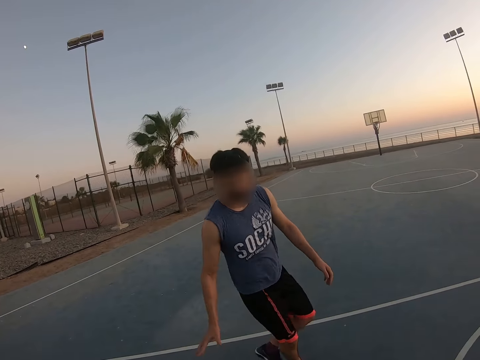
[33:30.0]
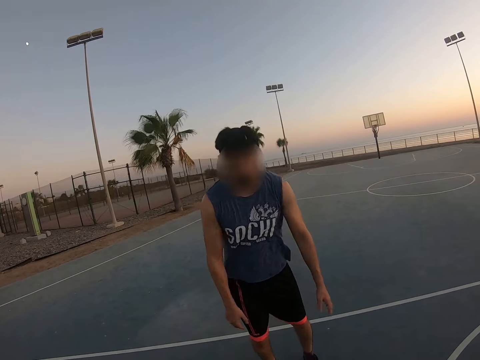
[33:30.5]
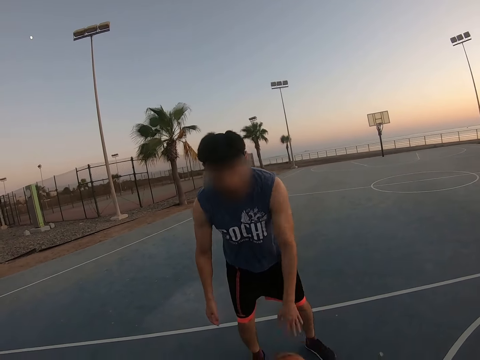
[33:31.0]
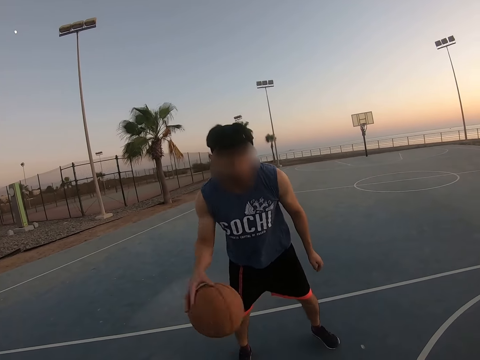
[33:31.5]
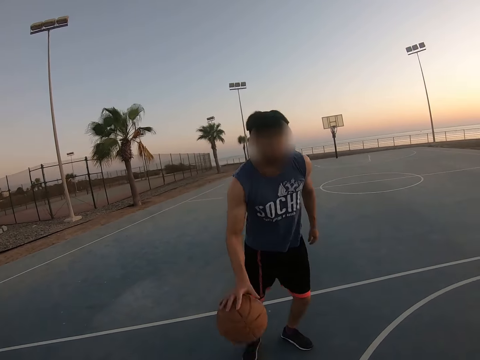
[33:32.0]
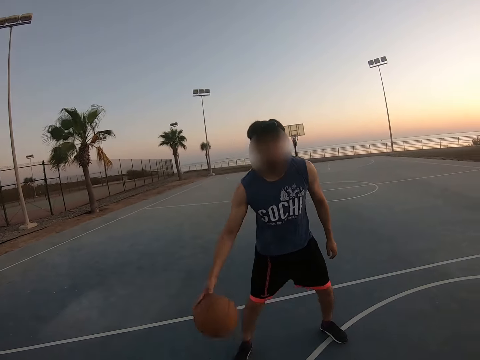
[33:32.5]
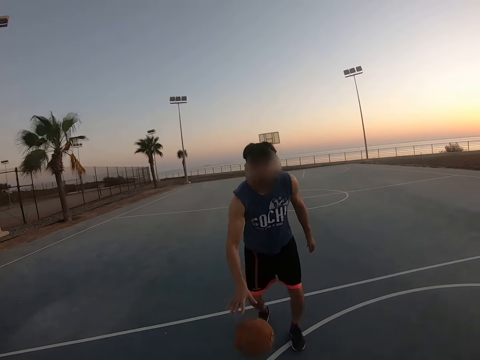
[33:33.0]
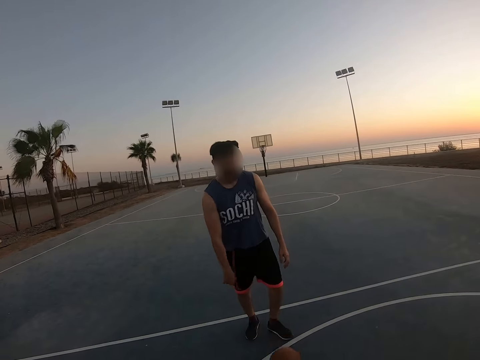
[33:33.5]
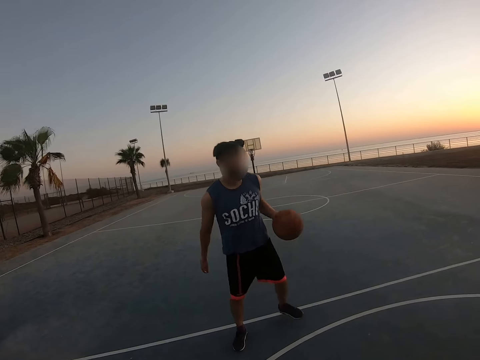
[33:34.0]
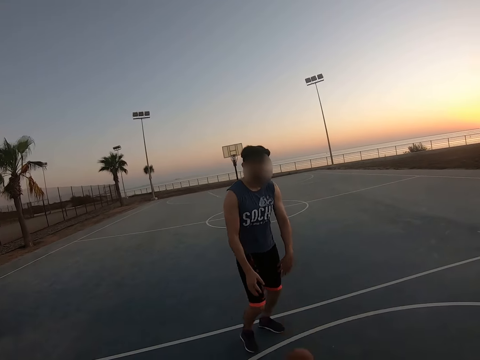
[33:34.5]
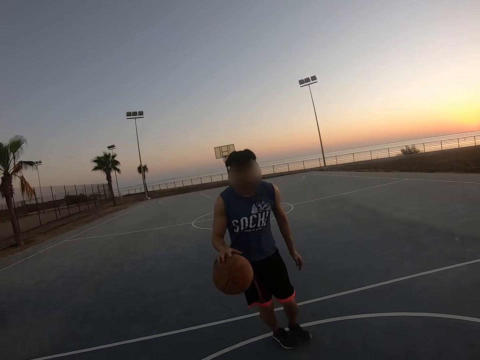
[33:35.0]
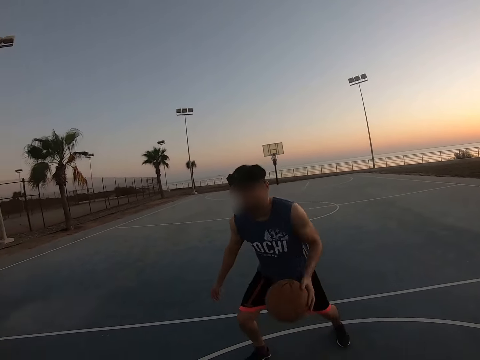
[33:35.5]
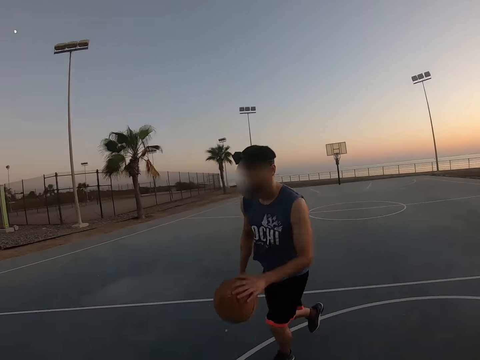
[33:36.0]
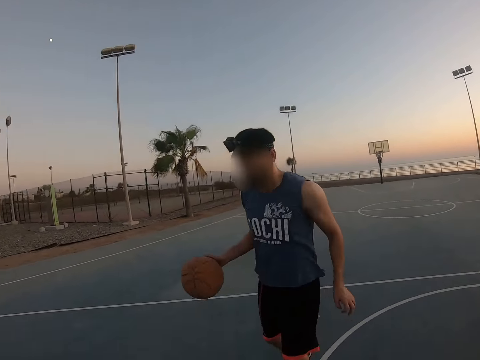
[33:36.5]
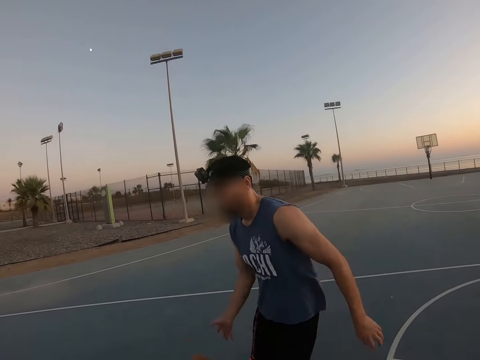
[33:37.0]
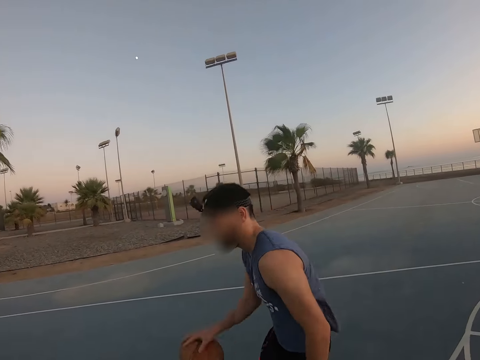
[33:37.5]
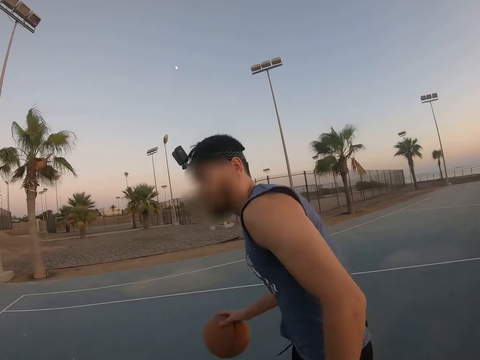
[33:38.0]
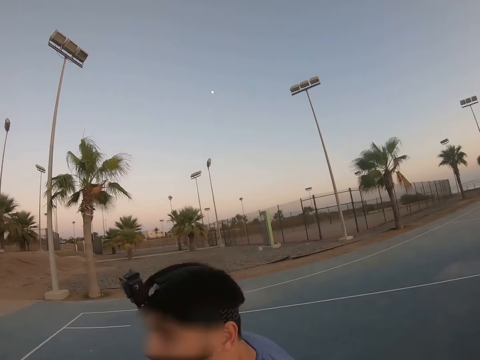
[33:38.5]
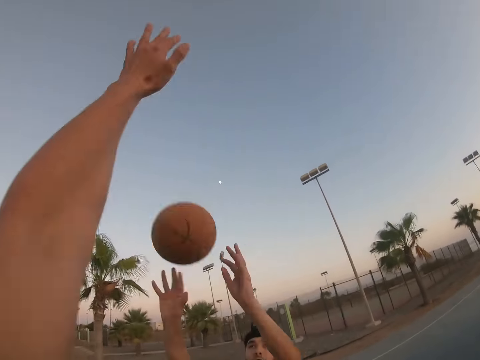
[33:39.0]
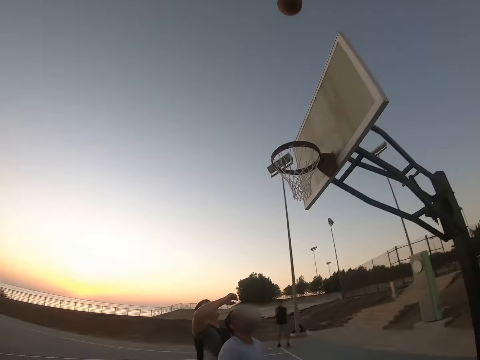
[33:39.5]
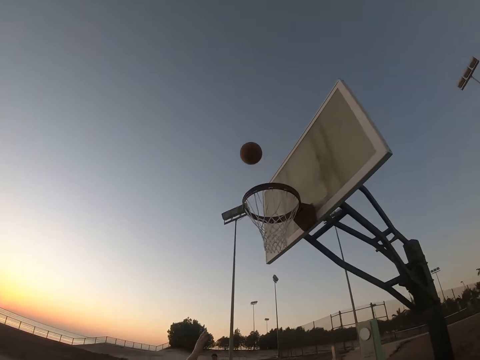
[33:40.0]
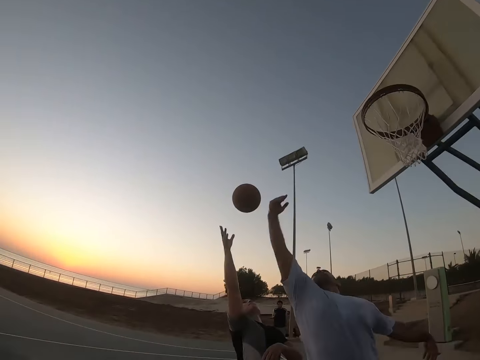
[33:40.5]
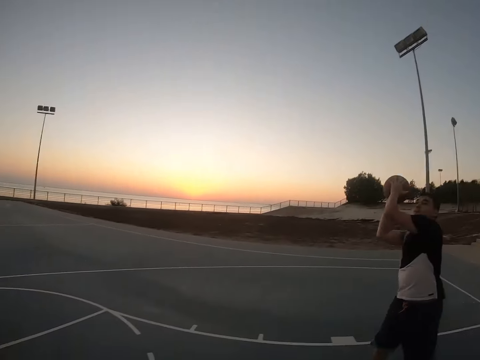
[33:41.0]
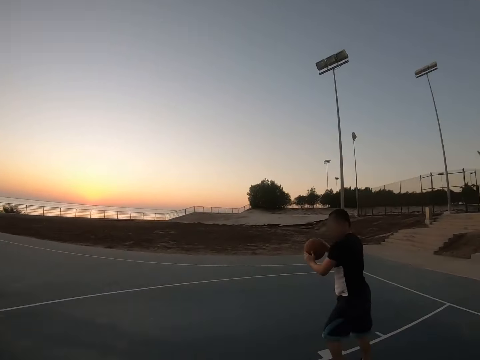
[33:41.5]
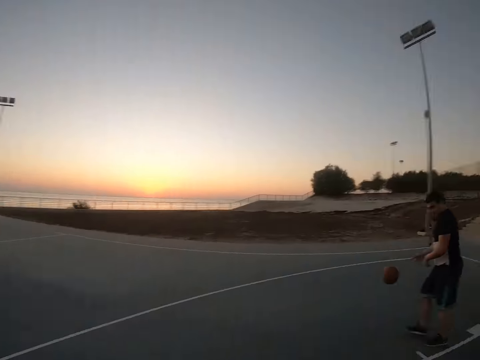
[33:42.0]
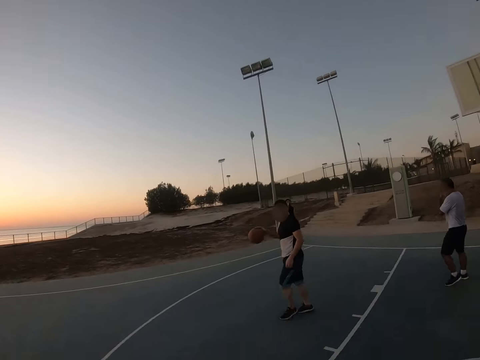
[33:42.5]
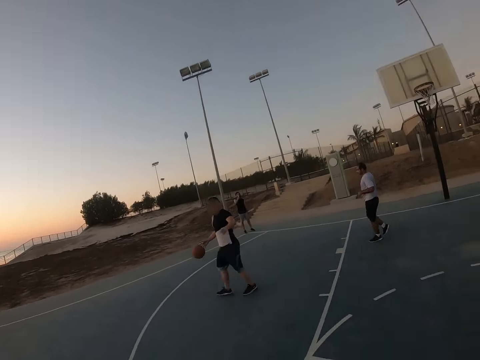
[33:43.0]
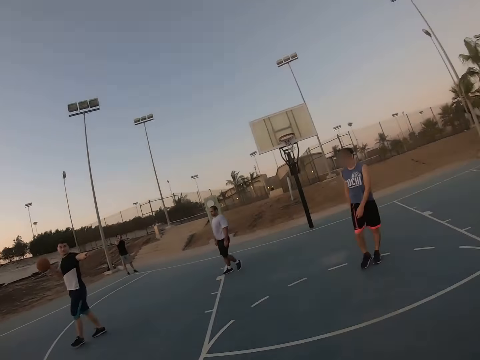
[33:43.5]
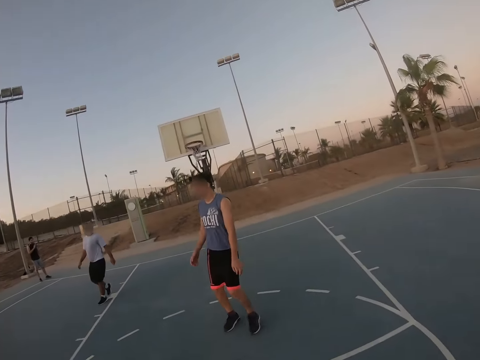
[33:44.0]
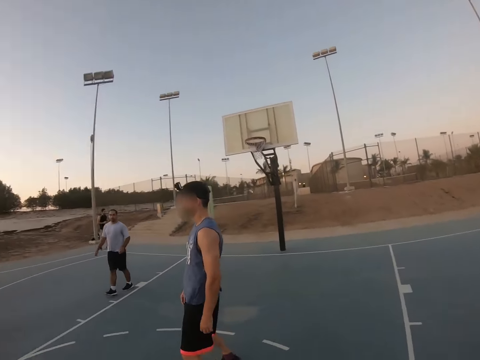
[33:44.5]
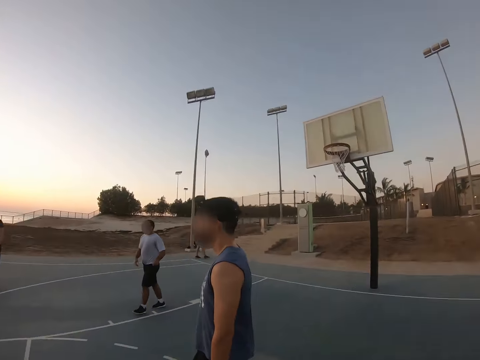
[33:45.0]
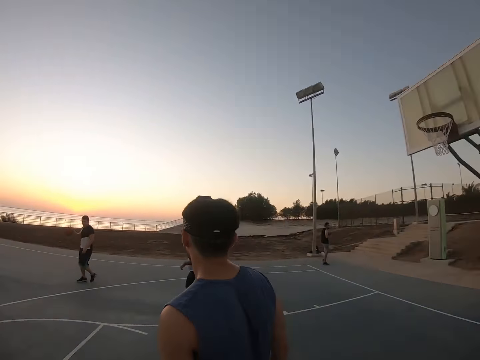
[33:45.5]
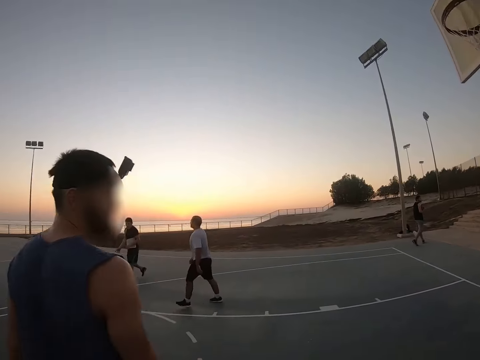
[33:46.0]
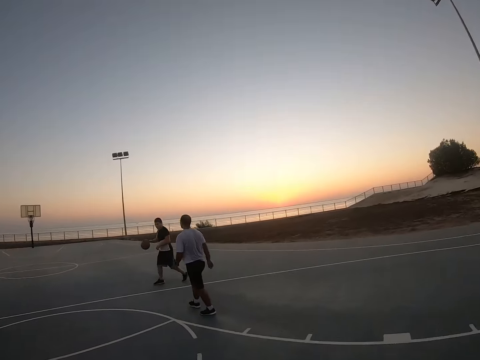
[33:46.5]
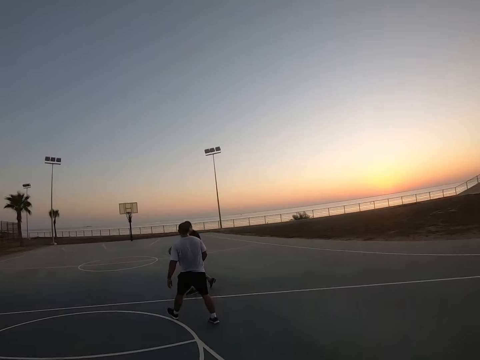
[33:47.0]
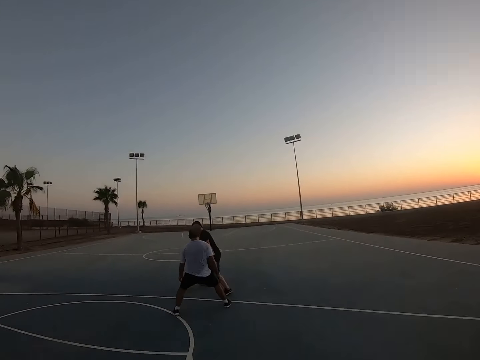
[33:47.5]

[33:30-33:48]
A man throws the ball to the field goal. Another man catches the ball, picks up the ball and bounces the ball. The camera wearer walks around.

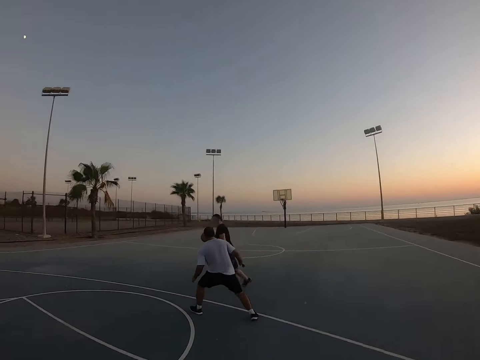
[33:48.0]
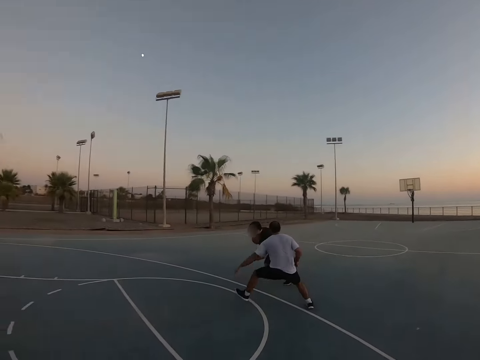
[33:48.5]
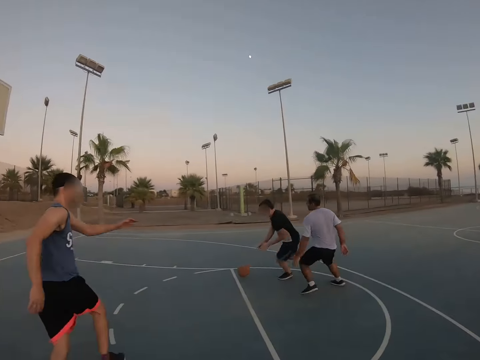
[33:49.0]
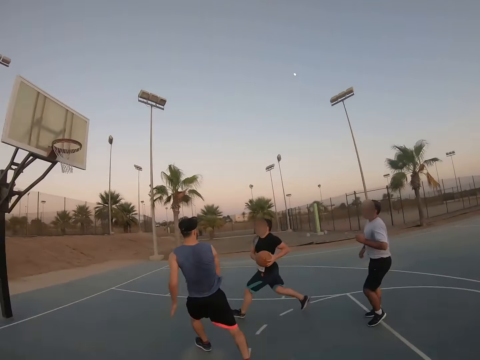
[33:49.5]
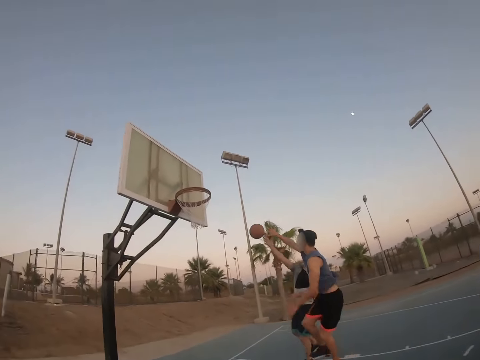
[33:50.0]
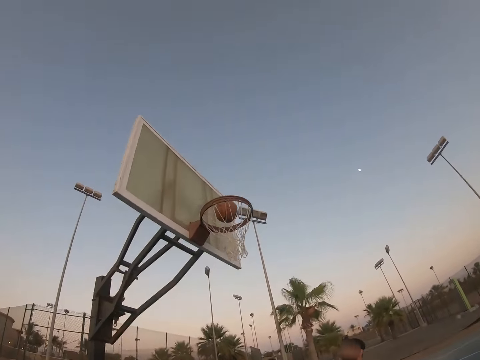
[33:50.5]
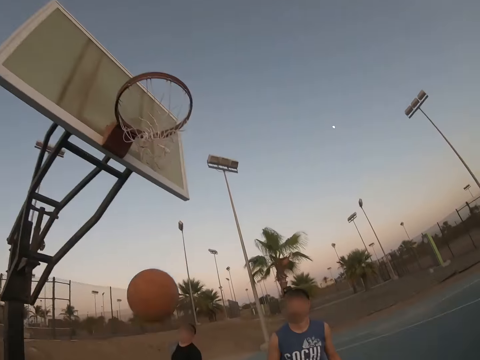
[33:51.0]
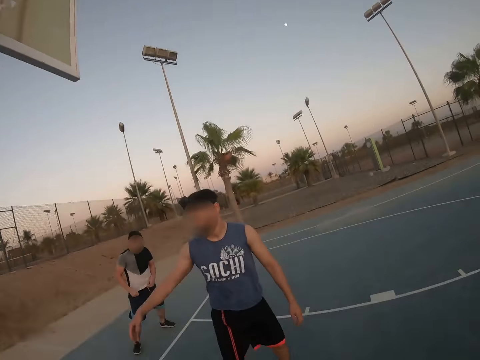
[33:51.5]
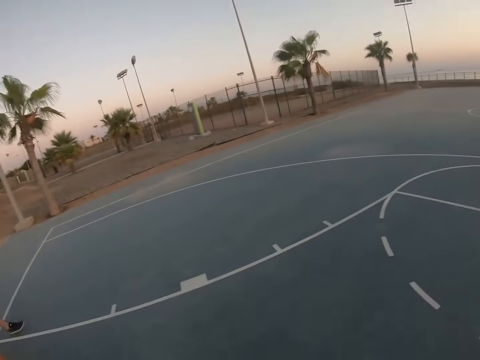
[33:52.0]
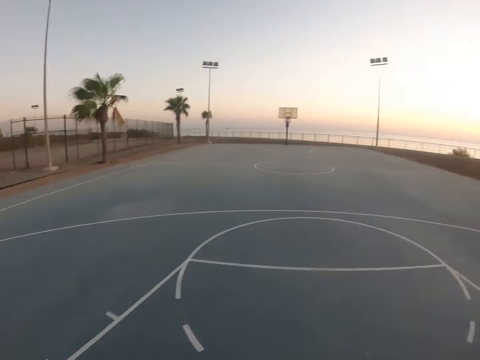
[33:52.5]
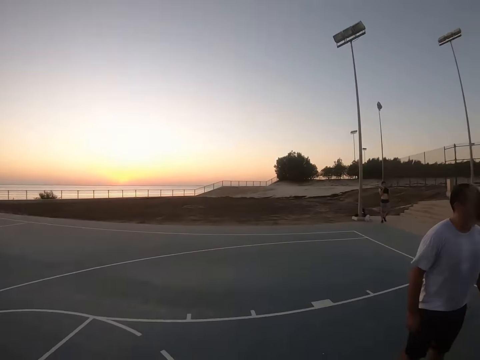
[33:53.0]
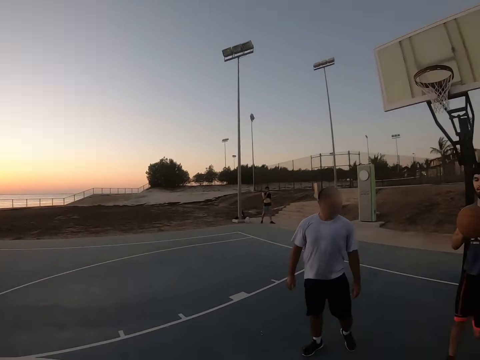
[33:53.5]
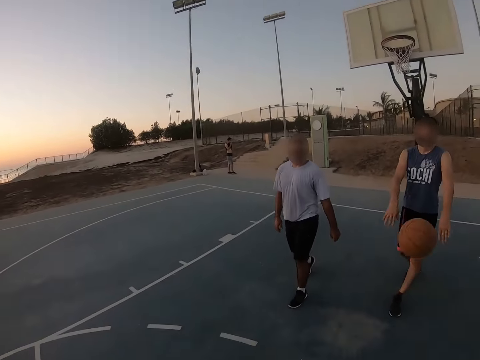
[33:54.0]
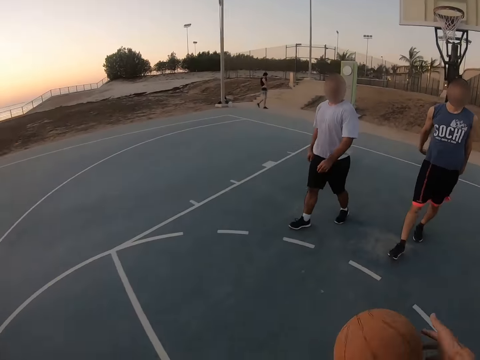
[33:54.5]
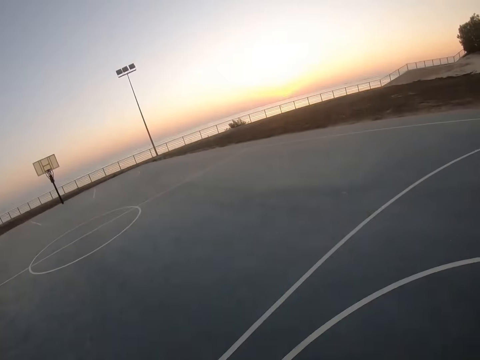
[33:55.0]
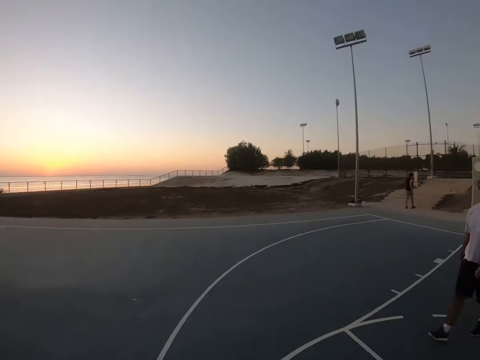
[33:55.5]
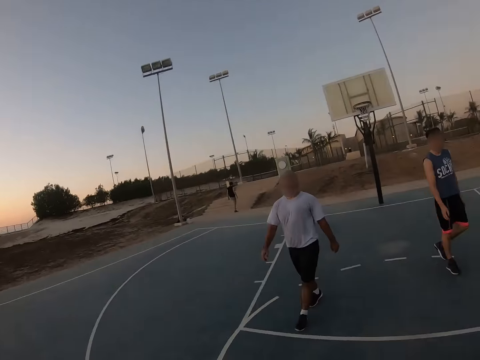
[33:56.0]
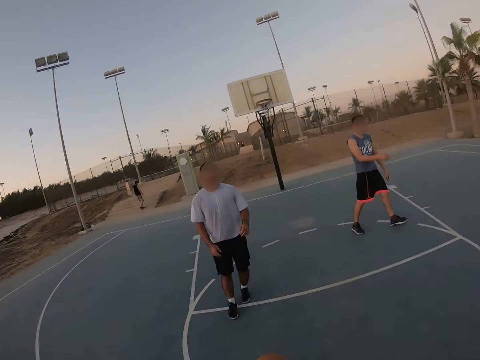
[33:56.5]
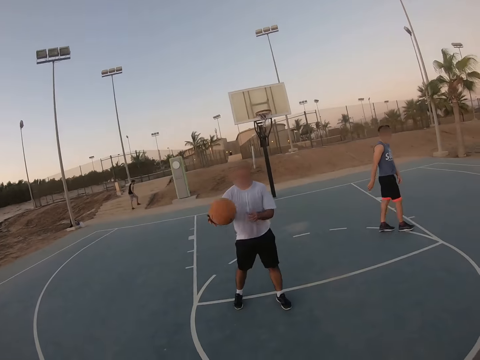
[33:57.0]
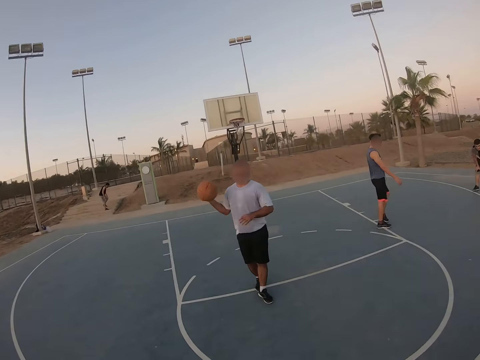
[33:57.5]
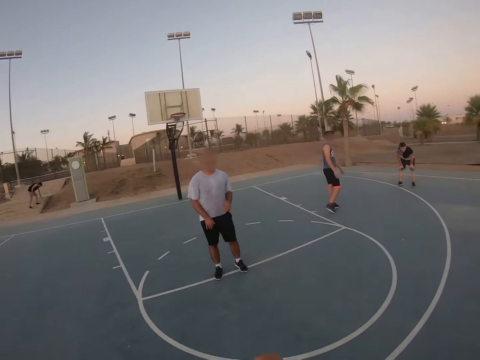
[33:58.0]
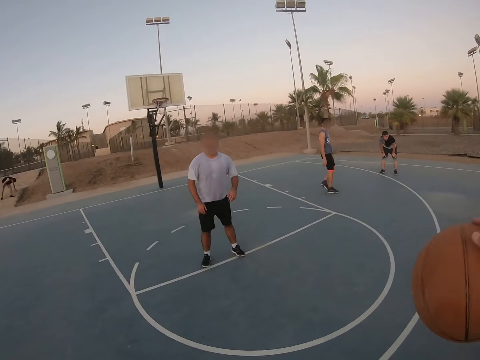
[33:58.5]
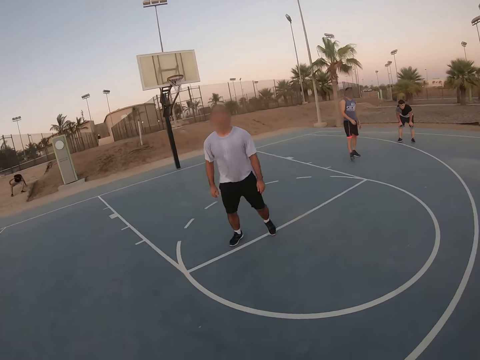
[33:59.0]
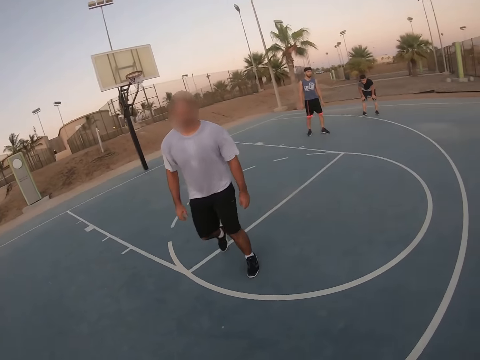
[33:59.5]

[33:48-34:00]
A man bounces the ball. Another man throws the ball to the field goal. He scores the goal. The camera wearer looks around. Another man throws the ball. The camera wearer bounces the ball. They throw the ball to another man. That man throws the ball to the camera wearer. The camera wearer bounces the ball.
